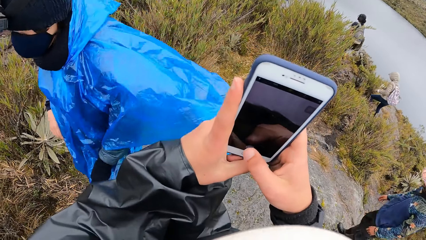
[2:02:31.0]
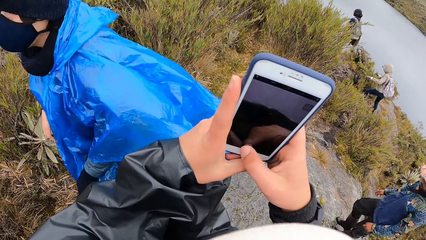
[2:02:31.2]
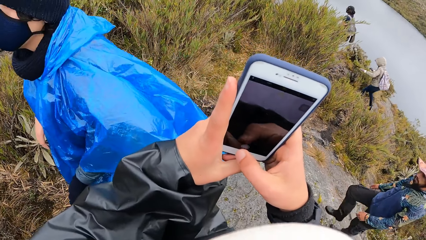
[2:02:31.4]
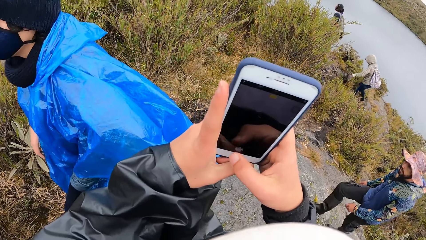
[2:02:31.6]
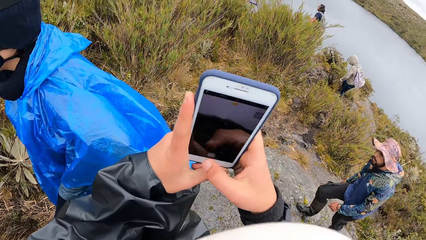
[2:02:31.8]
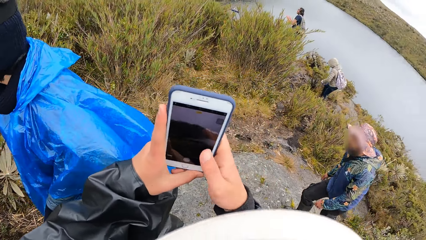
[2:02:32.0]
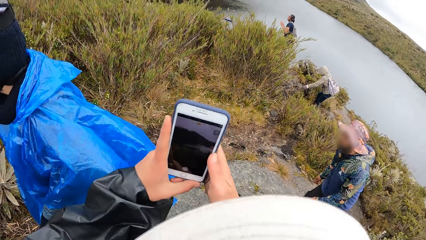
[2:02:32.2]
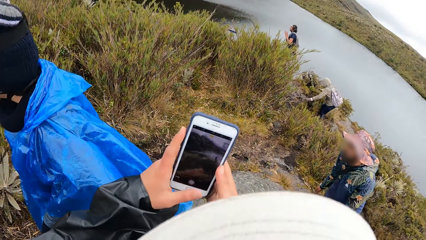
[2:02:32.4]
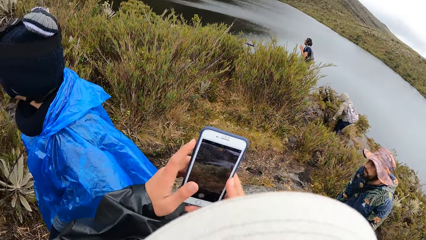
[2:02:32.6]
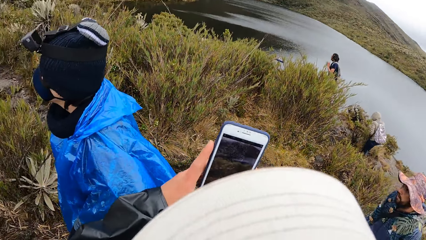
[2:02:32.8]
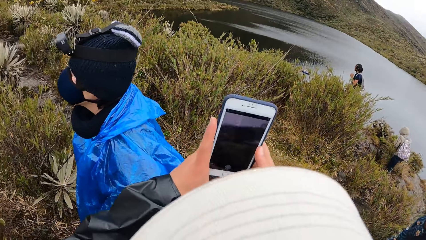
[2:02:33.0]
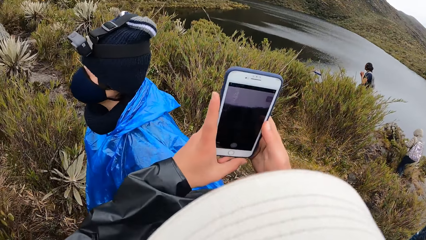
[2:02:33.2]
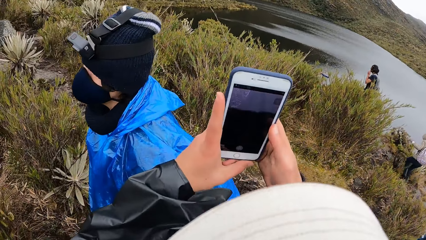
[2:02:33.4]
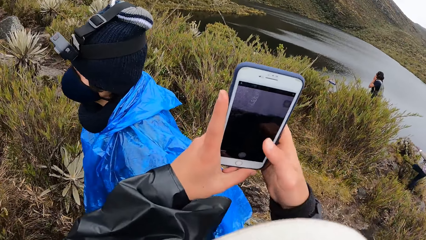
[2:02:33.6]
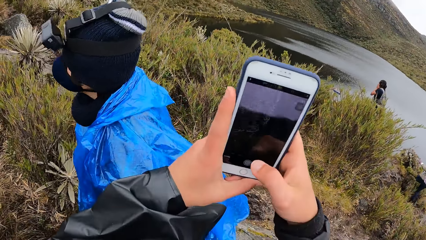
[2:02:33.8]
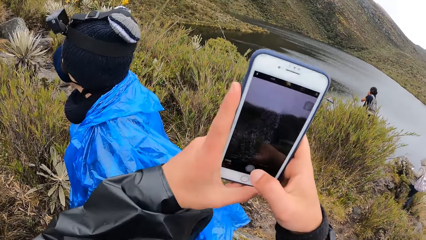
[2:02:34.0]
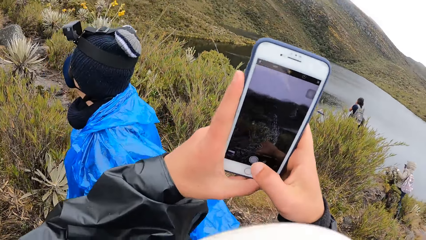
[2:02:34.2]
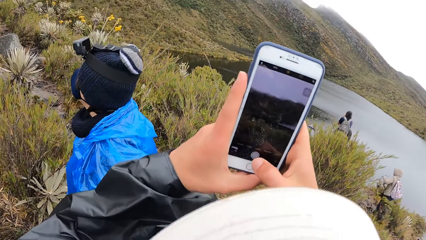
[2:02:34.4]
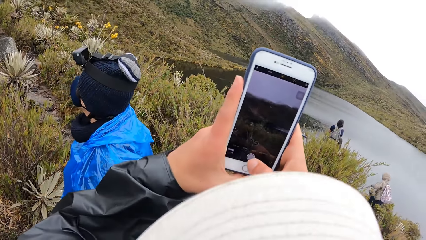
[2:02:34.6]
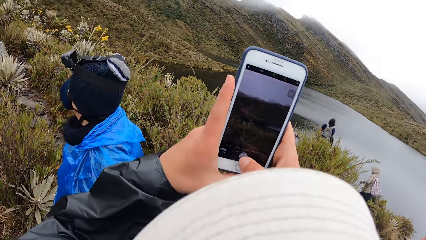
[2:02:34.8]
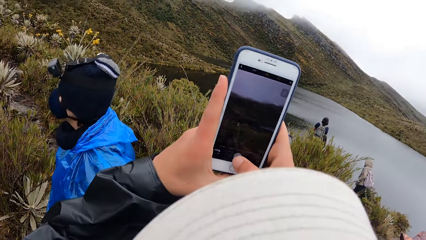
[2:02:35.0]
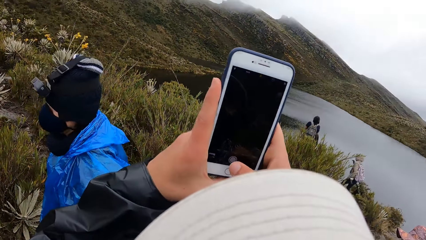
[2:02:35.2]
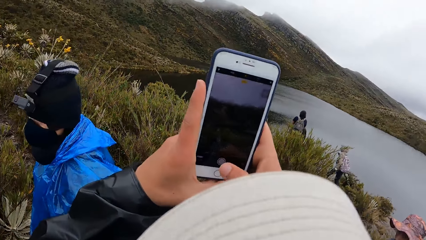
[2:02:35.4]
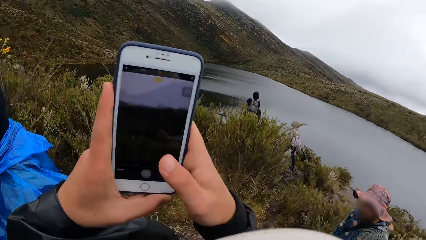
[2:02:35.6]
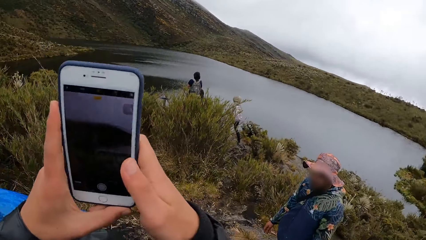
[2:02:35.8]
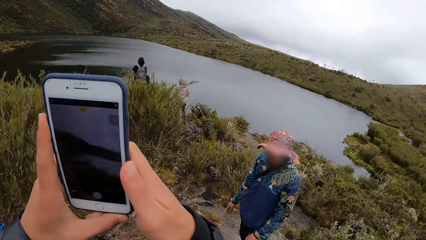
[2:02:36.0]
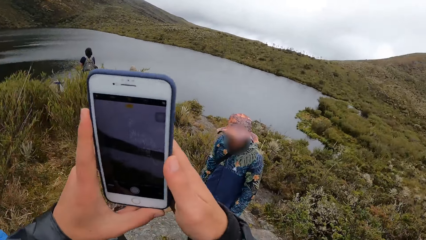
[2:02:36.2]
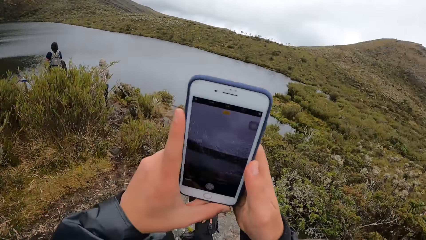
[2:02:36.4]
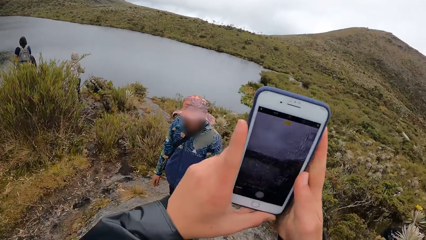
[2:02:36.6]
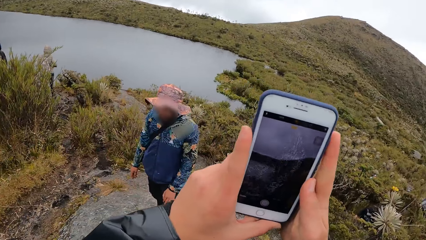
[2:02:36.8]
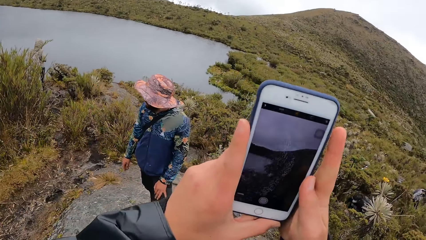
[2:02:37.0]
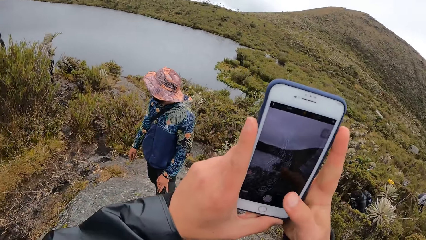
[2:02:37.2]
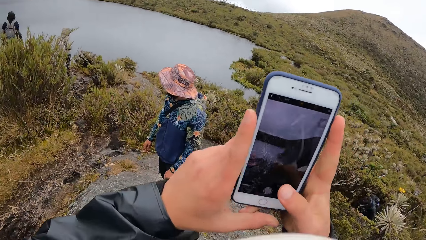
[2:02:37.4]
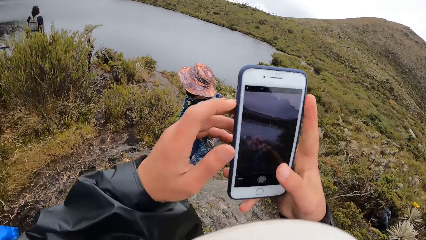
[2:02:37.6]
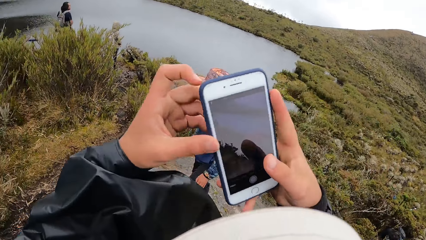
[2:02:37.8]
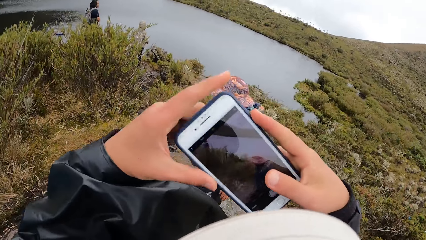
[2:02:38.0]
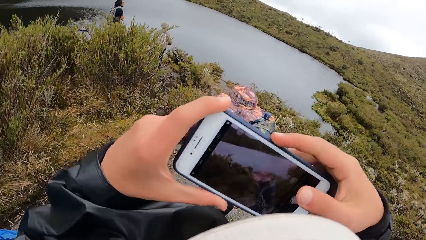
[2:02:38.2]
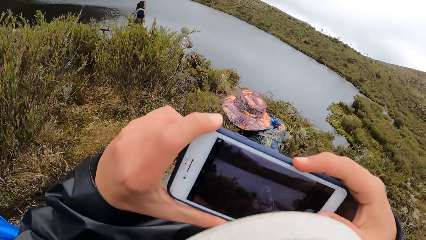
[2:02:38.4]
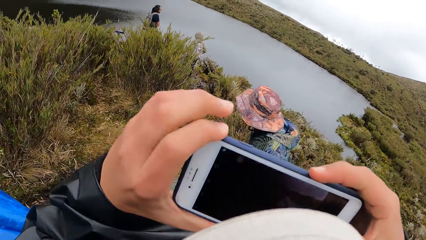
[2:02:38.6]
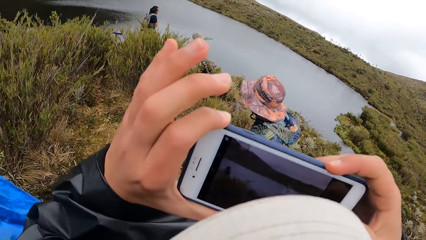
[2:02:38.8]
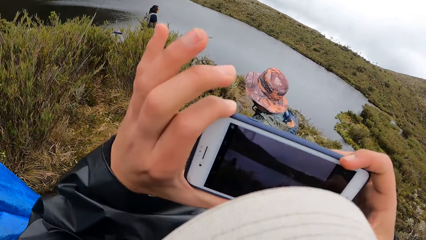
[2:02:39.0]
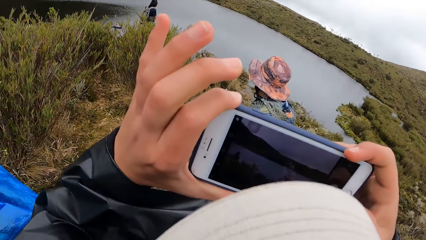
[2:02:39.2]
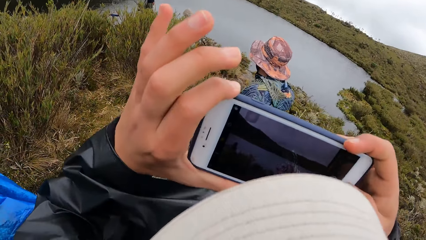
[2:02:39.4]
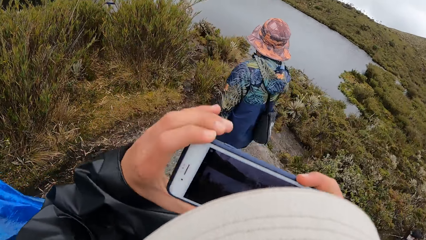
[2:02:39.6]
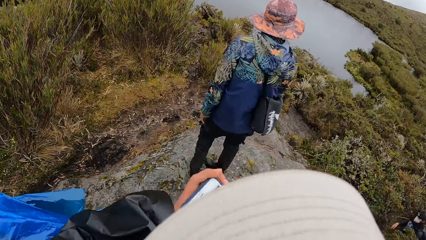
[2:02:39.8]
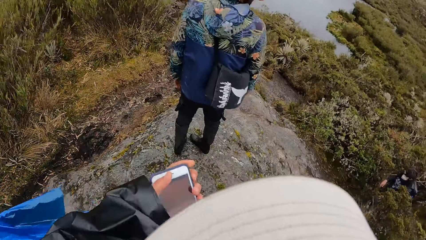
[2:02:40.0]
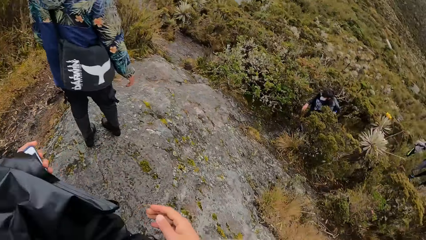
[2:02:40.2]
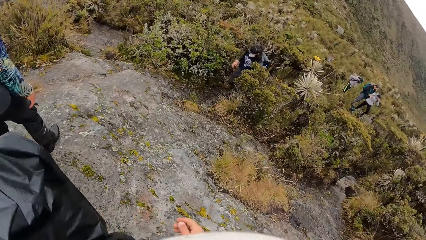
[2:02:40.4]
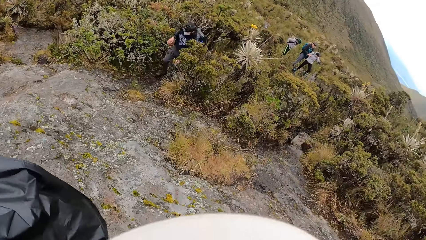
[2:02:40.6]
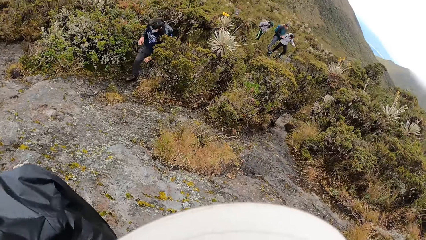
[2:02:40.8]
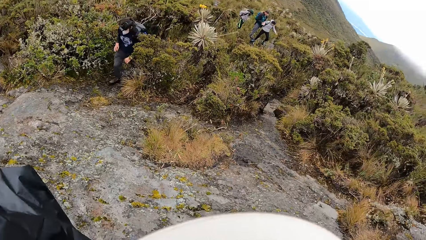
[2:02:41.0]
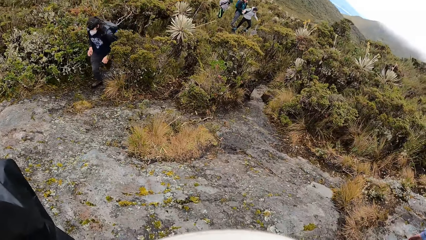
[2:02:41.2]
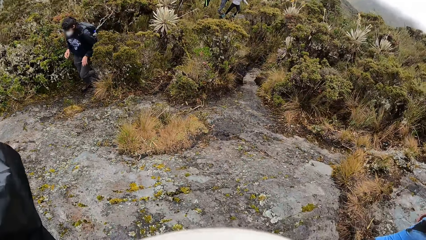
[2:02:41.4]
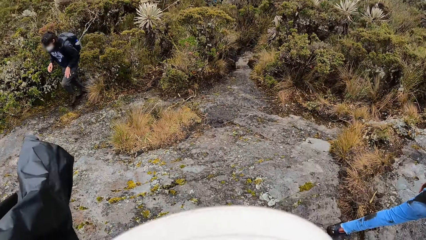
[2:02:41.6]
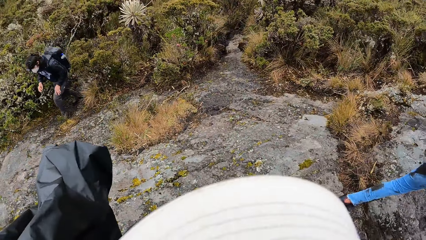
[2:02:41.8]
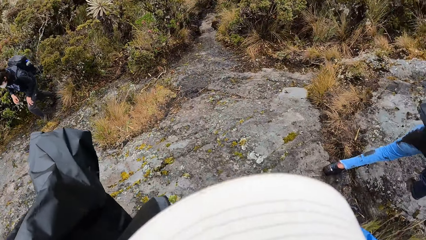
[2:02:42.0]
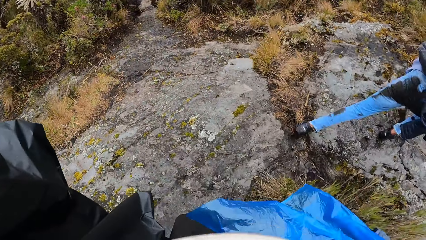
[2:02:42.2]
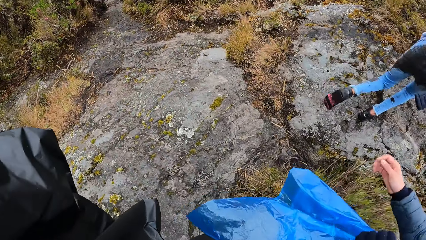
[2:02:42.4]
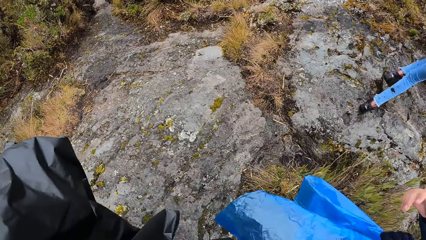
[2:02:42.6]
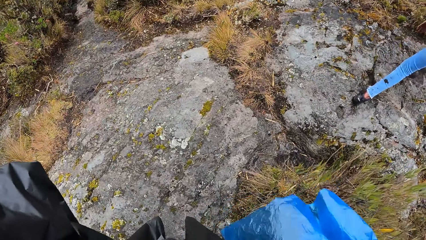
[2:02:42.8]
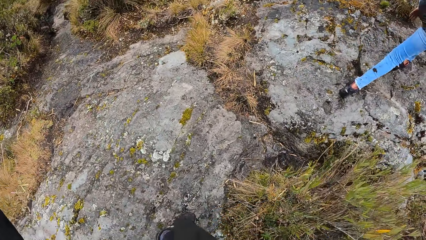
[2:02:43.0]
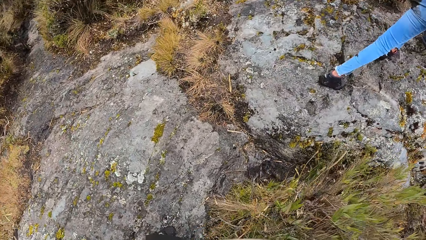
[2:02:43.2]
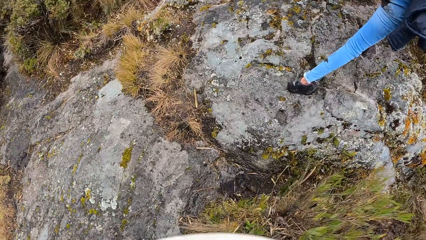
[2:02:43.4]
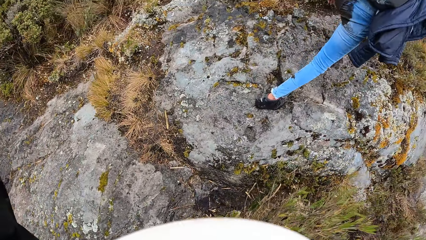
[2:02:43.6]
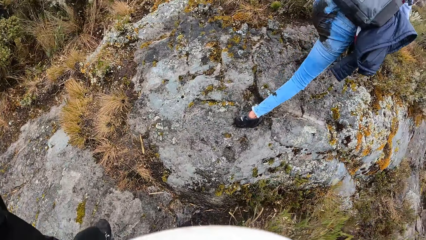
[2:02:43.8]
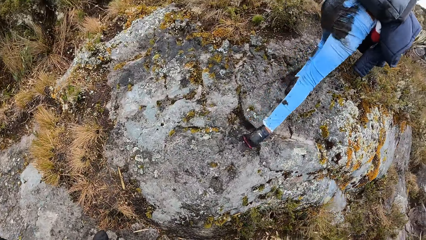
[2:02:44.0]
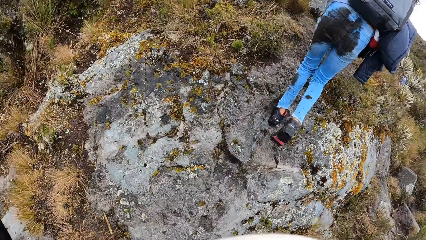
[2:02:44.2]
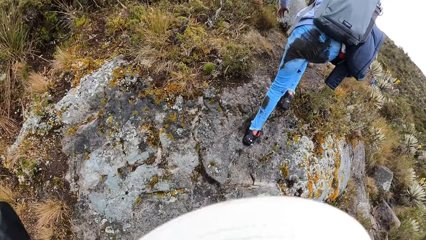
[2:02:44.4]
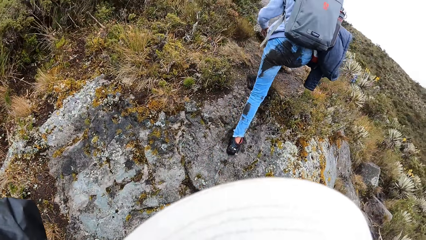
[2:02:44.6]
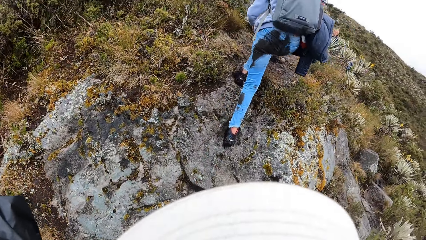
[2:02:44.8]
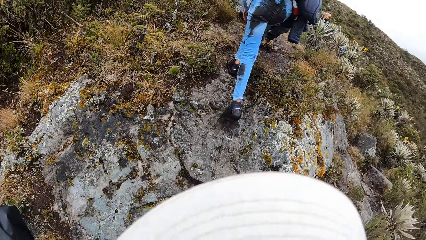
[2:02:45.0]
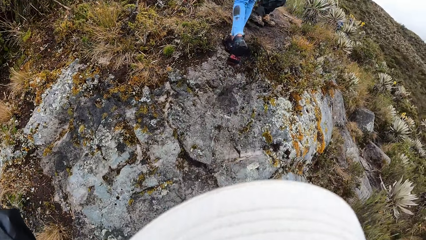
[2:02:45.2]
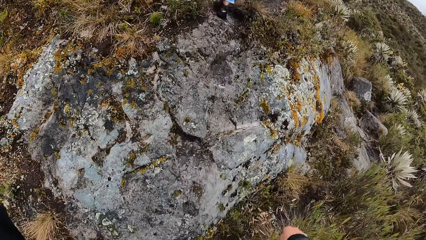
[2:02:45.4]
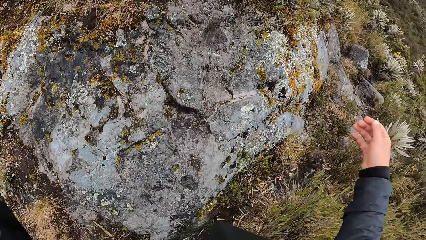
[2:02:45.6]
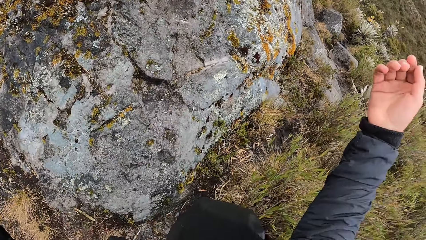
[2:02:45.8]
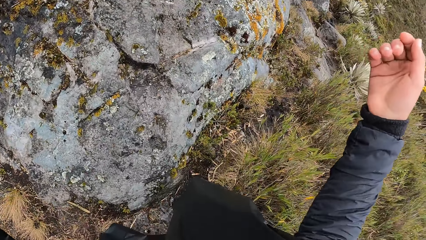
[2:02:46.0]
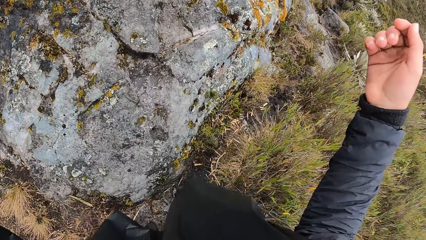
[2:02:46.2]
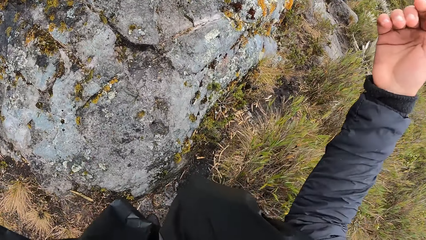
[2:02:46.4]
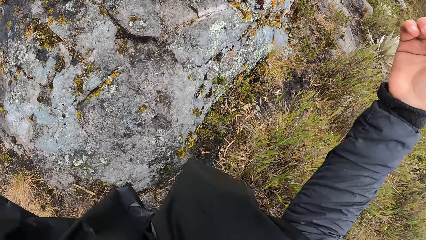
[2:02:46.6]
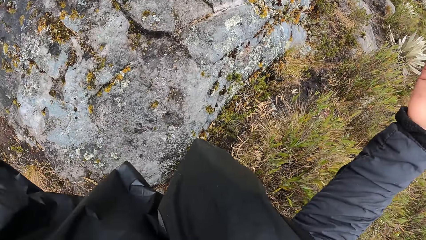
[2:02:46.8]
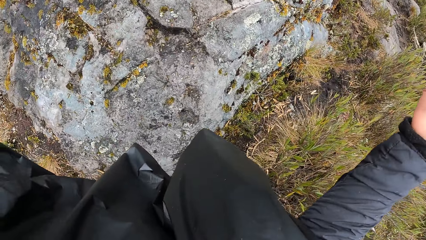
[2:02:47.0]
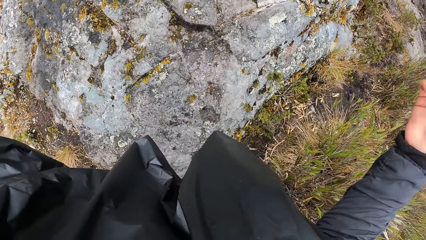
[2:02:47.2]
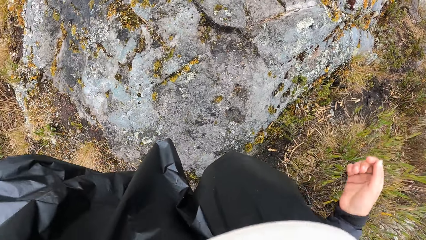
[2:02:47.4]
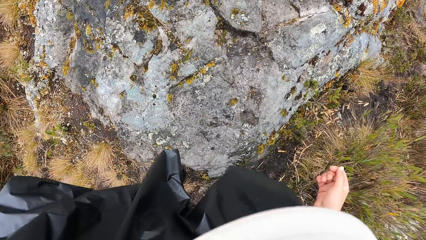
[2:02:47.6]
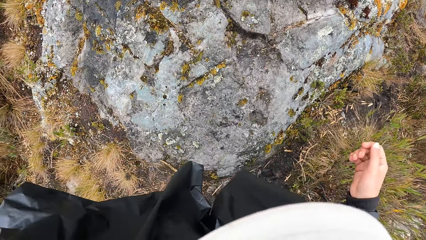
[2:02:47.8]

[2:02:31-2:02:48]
The camera wearer presses the phone. They capture a photo with the phone. They capture a photo with the phone again. They turn around. They walk on the hill.
